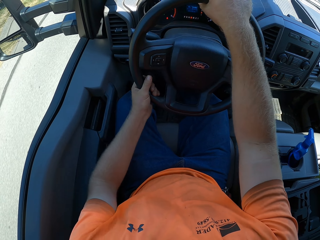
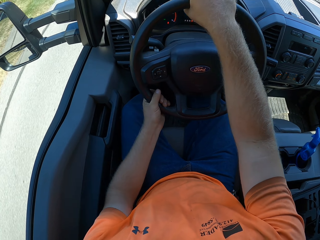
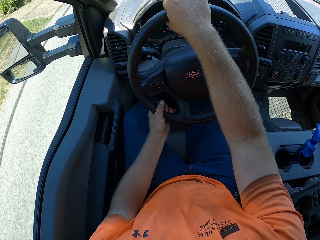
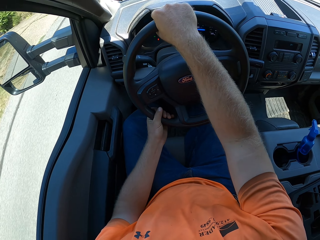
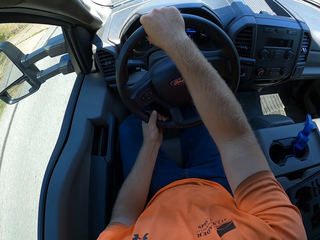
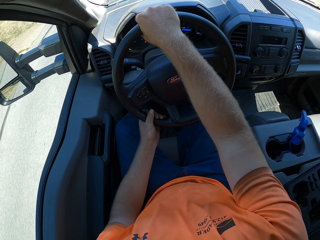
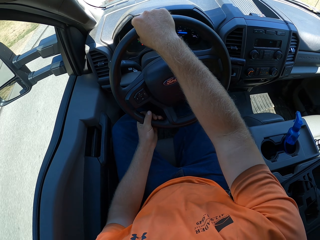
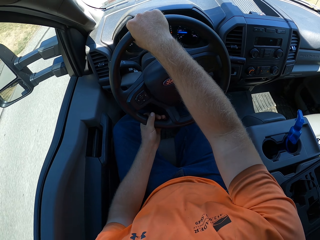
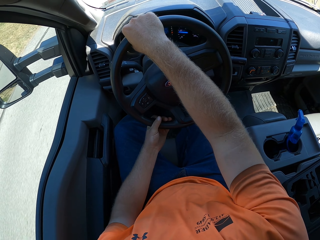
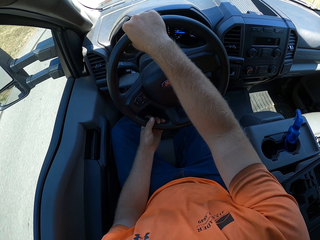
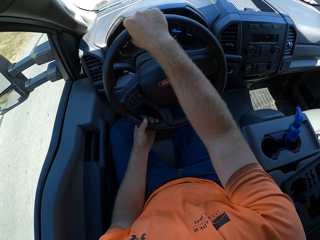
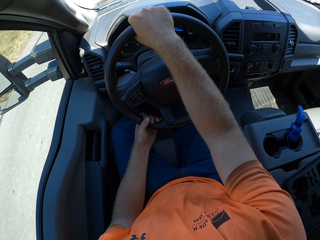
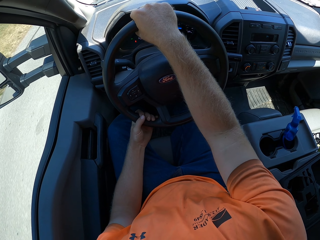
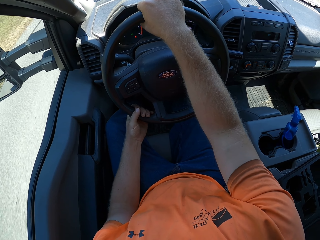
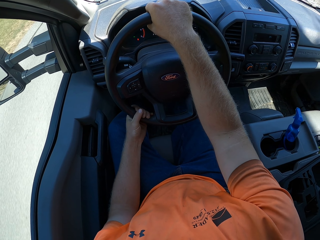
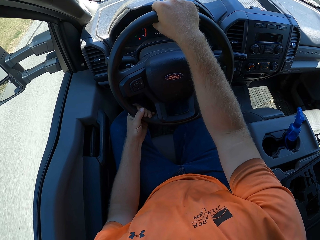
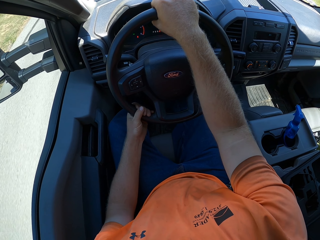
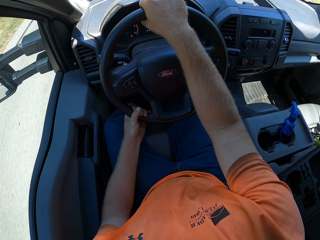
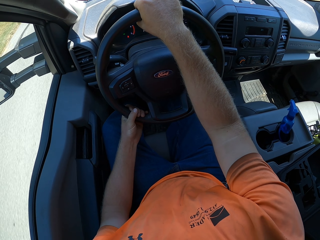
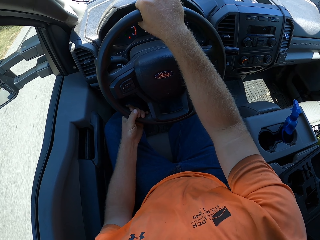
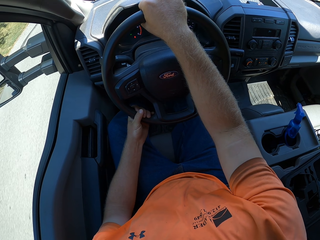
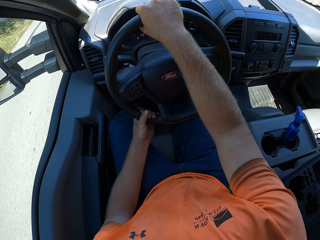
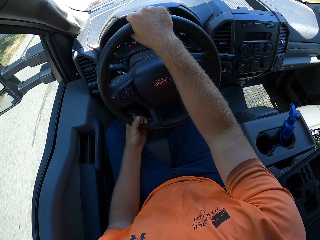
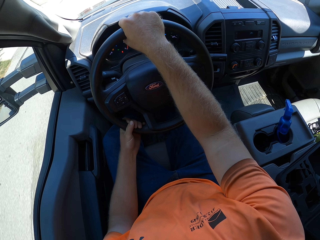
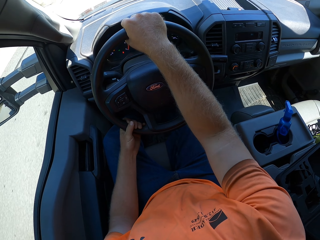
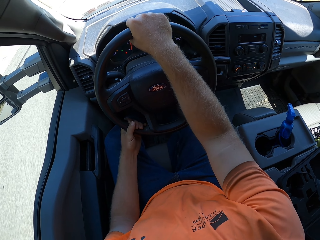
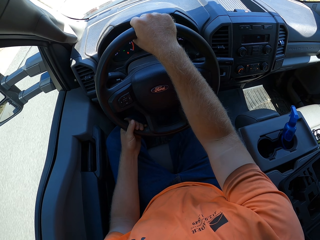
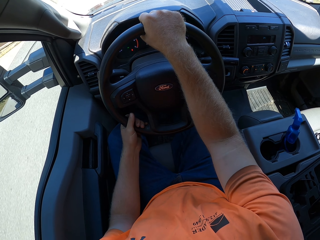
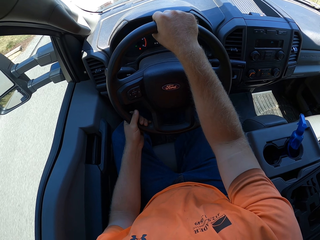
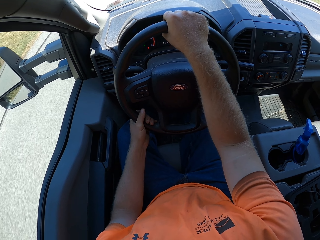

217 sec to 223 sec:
The camera wearer places the left hand on the wheel. They drive.

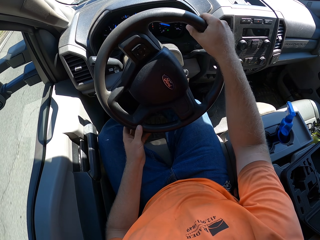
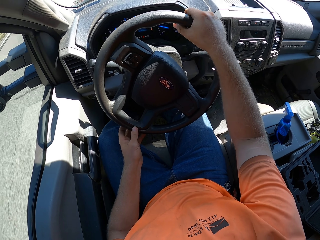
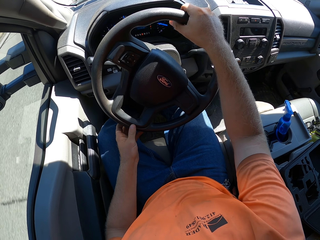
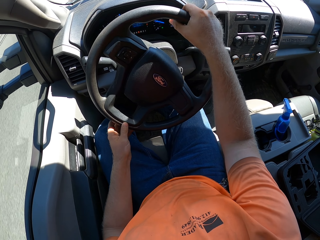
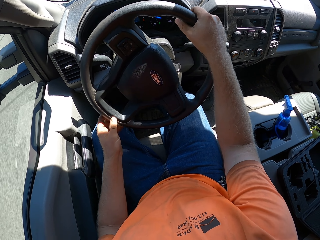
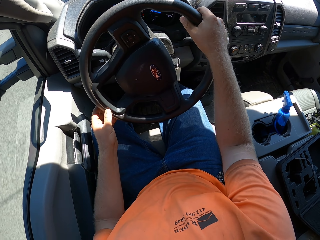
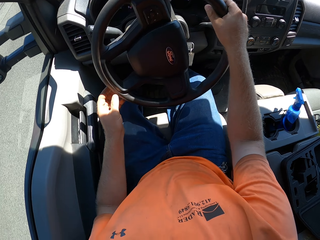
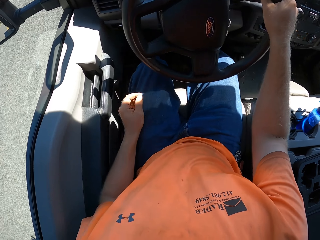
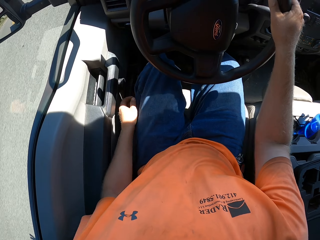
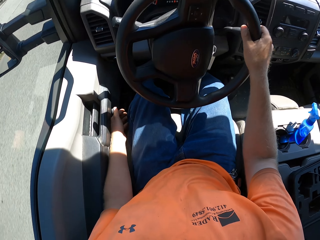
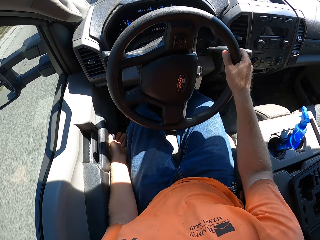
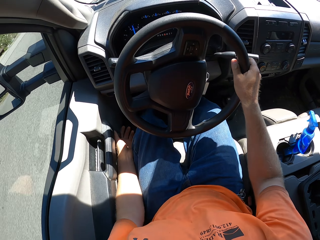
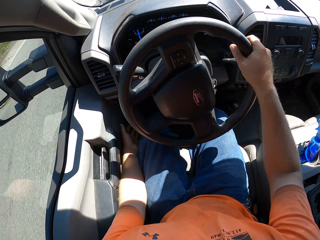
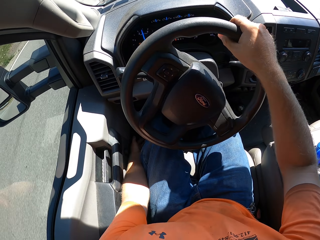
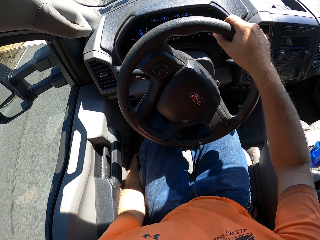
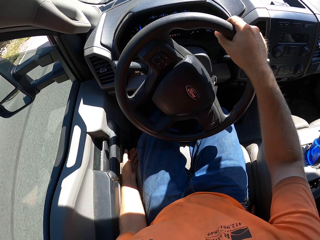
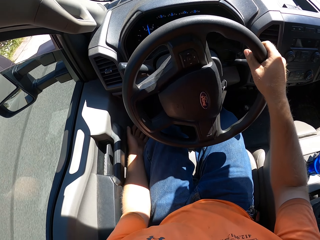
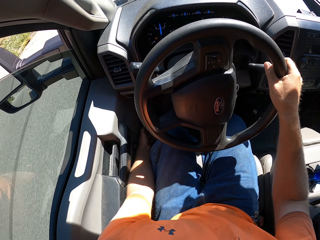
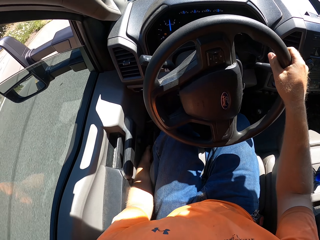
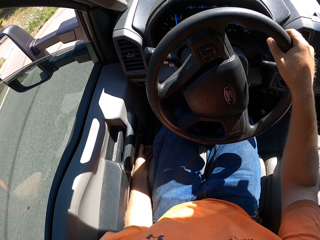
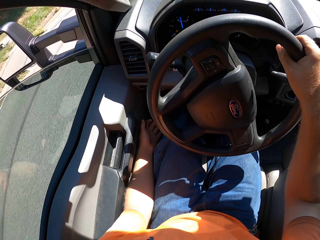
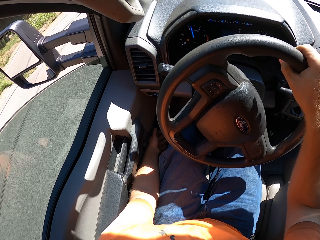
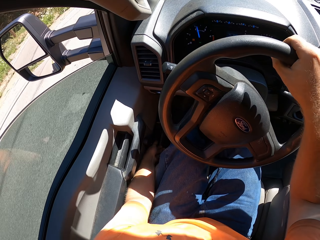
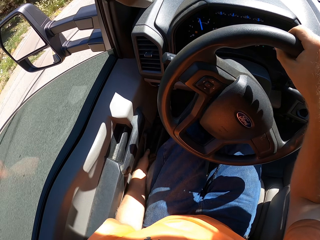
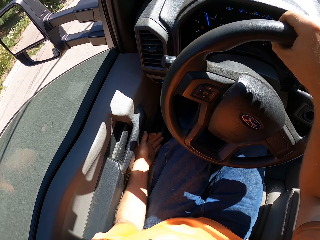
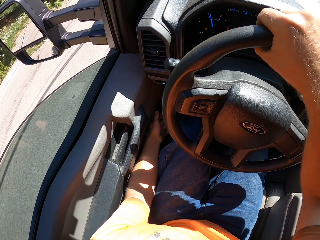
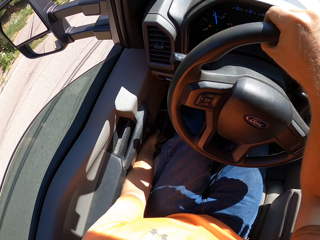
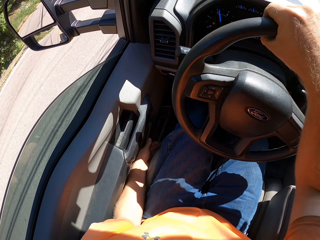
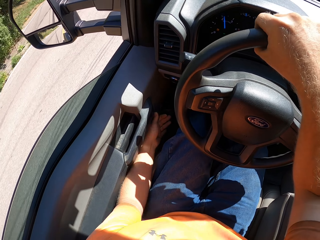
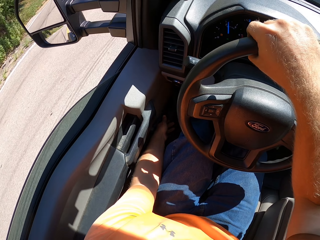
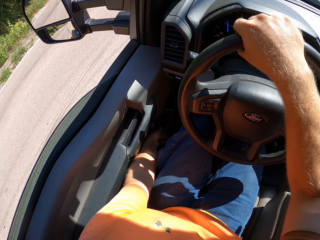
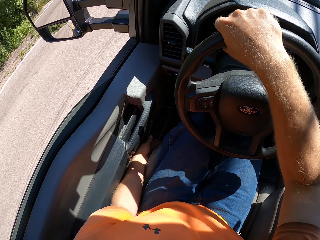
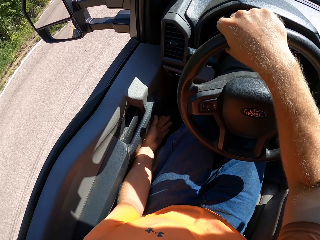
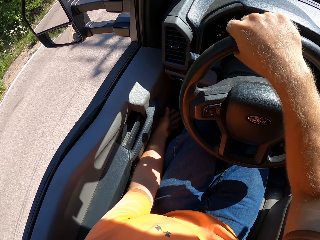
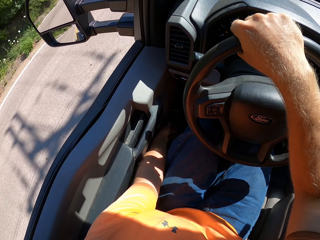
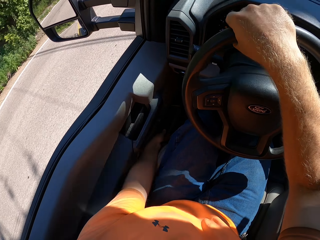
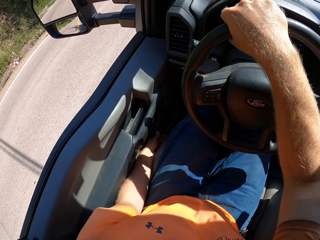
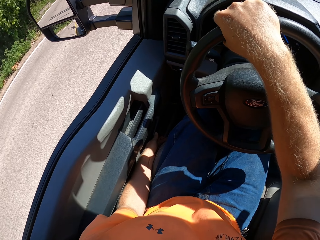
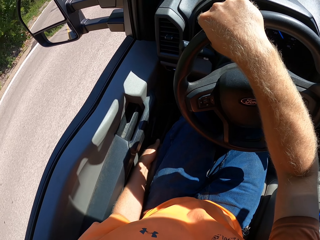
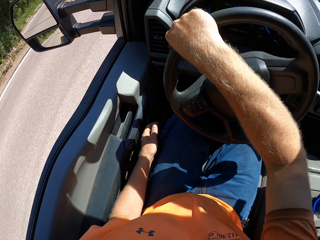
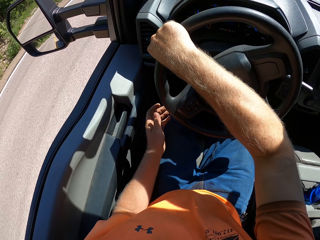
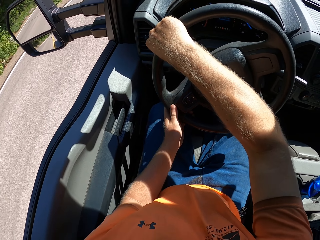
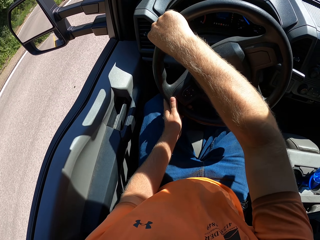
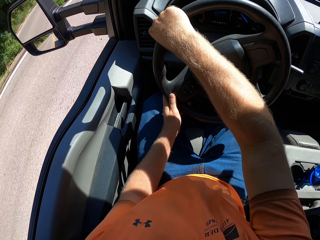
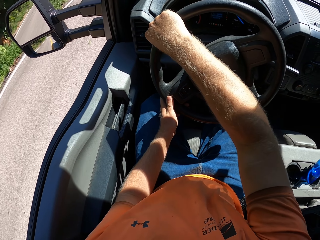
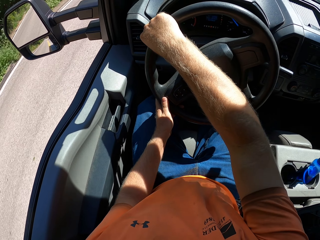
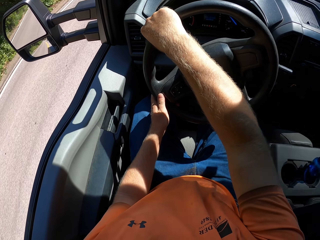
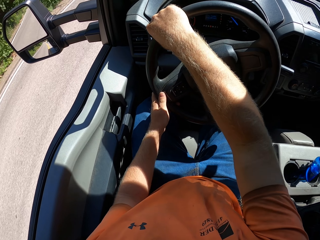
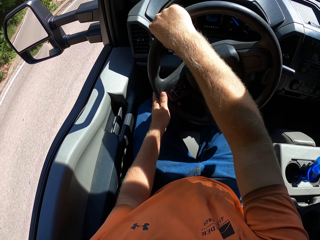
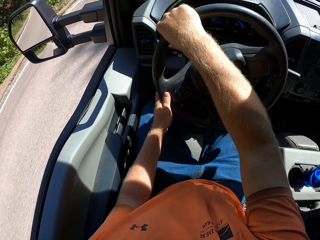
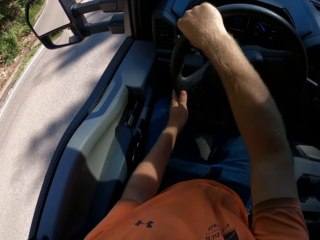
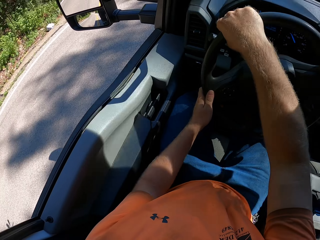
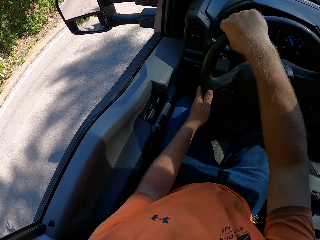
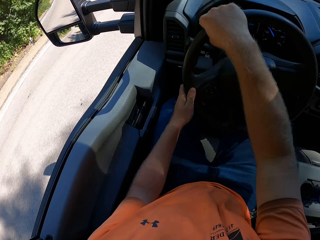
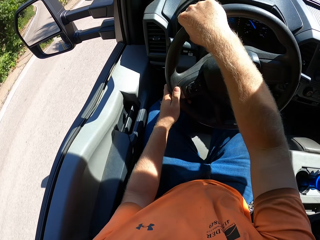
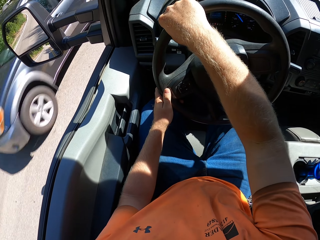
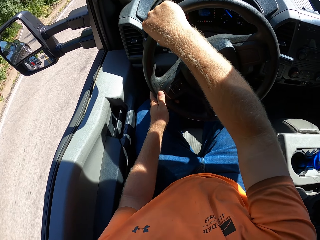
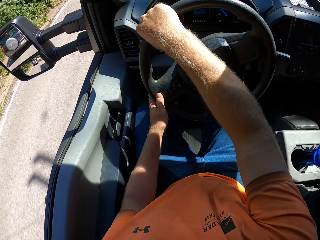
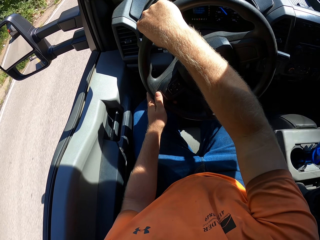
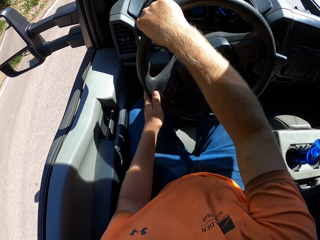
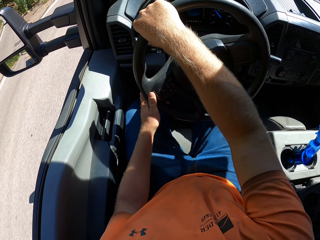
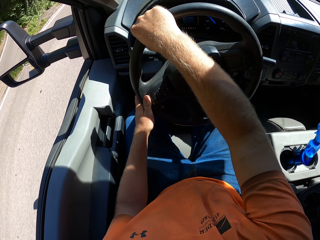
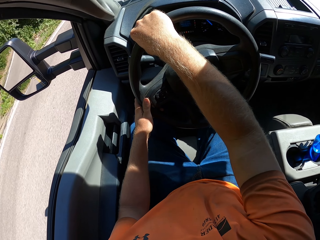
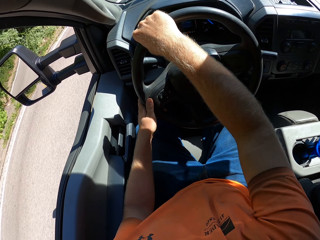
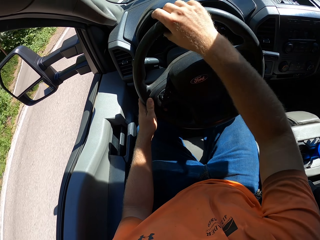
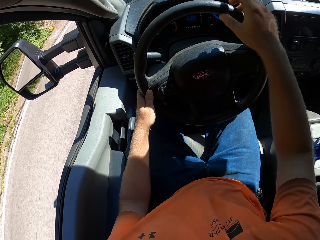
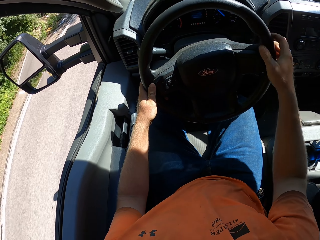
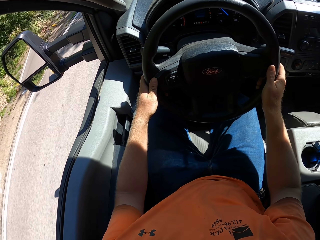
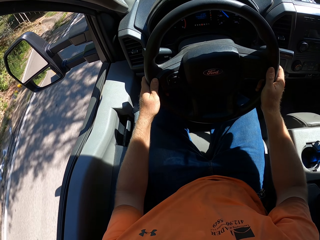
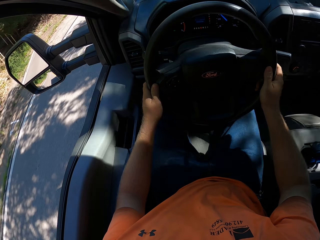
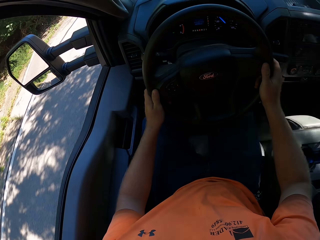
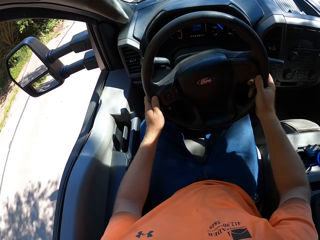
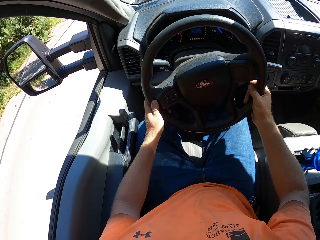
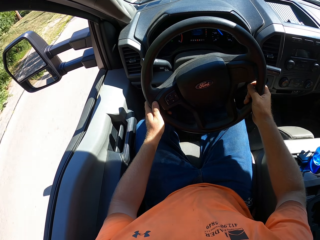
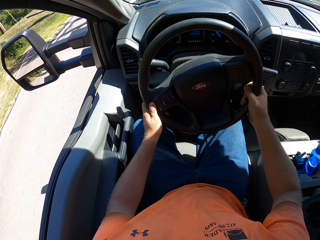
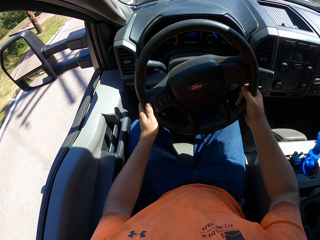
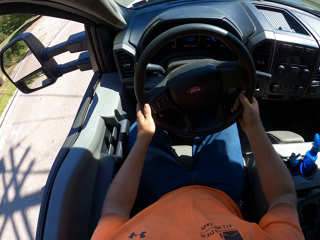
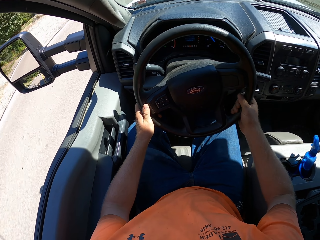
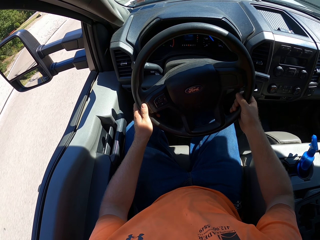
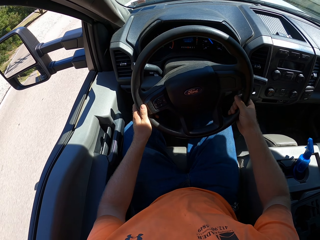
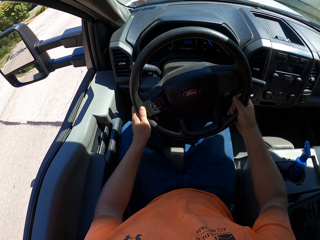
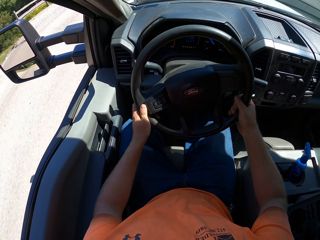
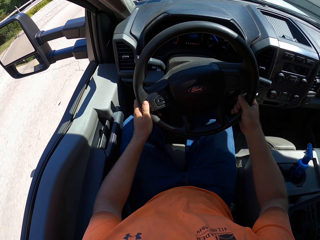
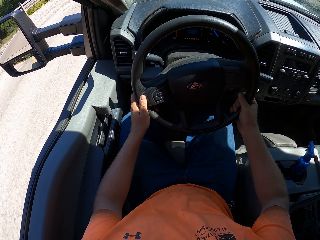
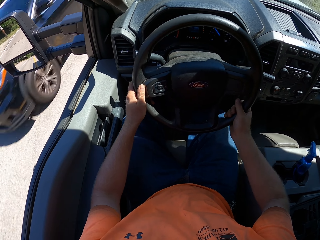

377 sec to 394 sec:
The camera wearer drives the car with the steering wheel in his right hand. He winds down a window with a window winder handle in his left hand. He drives the car with the steering wheel in both hands.
